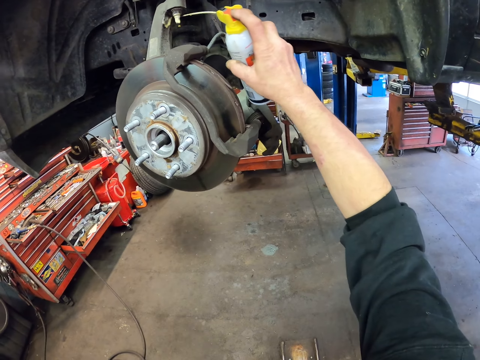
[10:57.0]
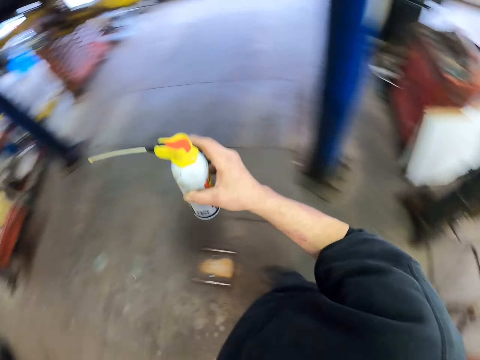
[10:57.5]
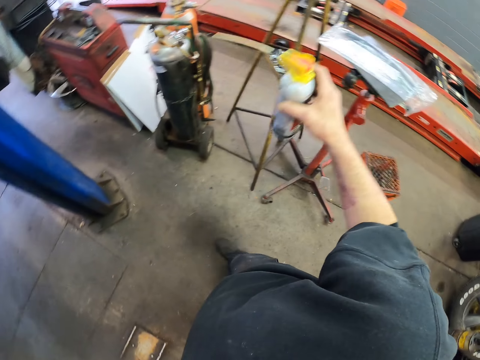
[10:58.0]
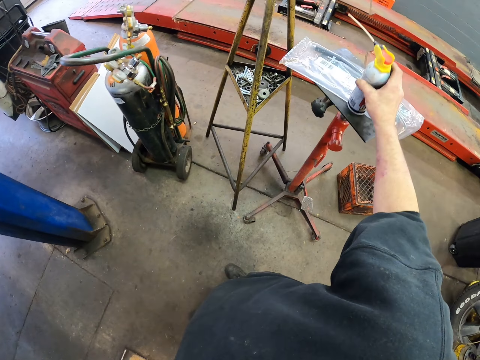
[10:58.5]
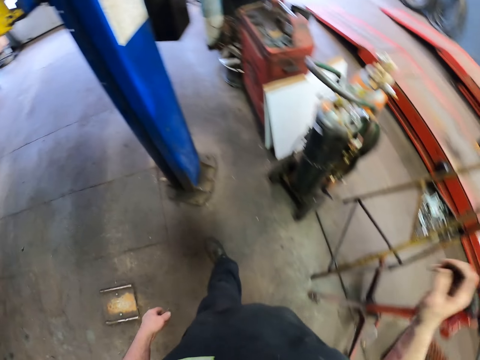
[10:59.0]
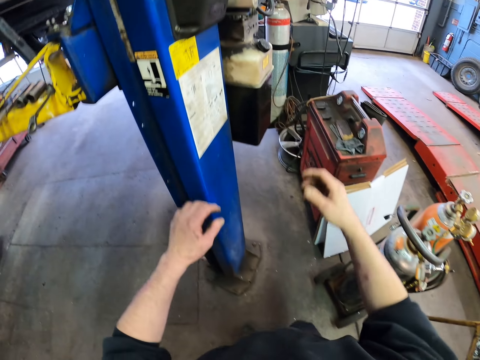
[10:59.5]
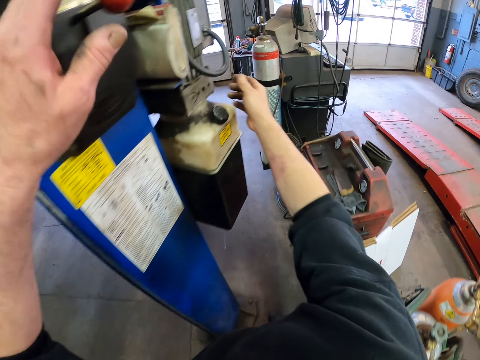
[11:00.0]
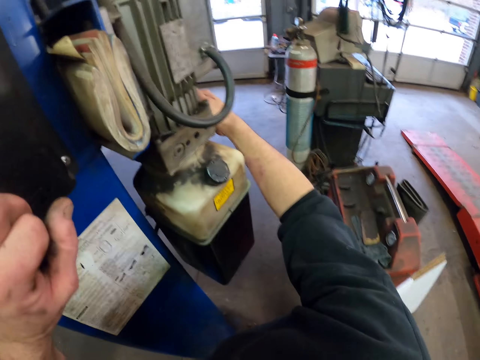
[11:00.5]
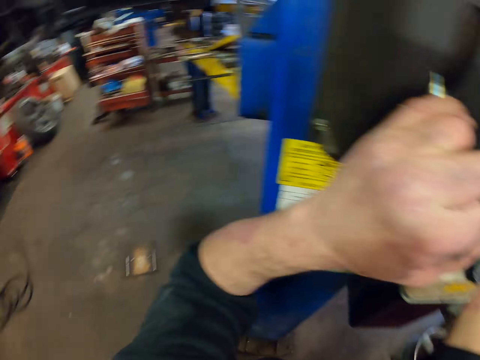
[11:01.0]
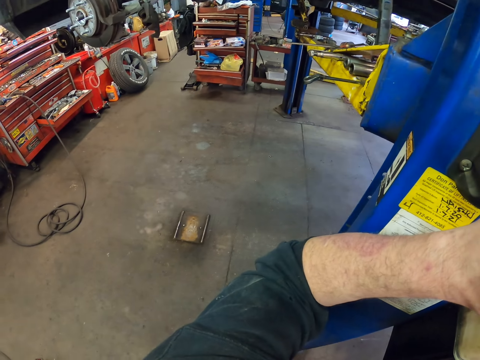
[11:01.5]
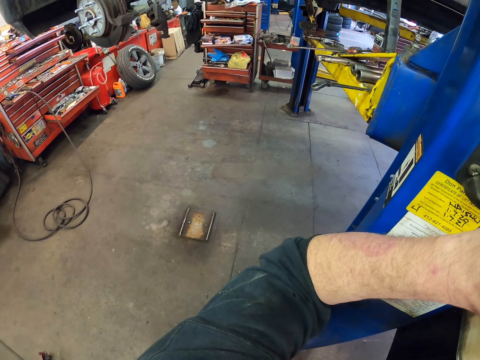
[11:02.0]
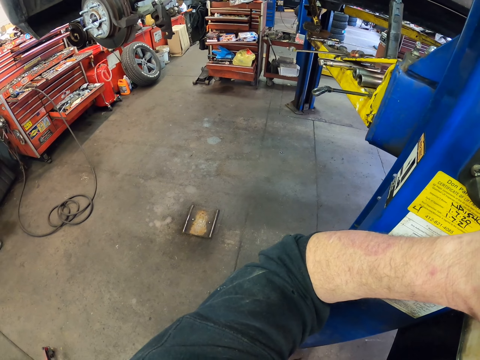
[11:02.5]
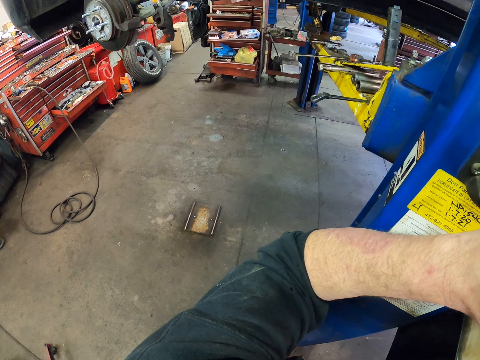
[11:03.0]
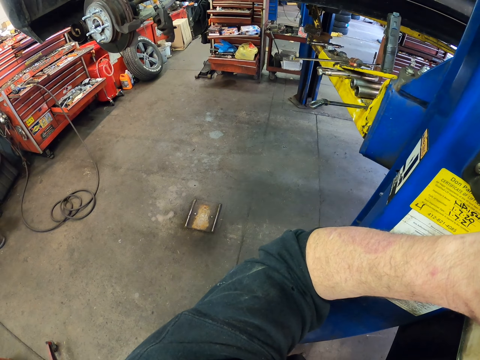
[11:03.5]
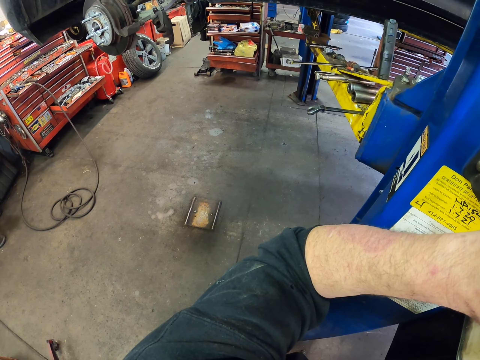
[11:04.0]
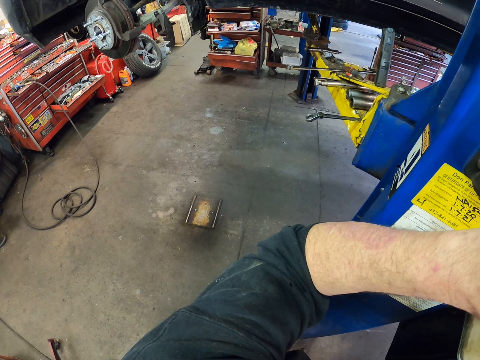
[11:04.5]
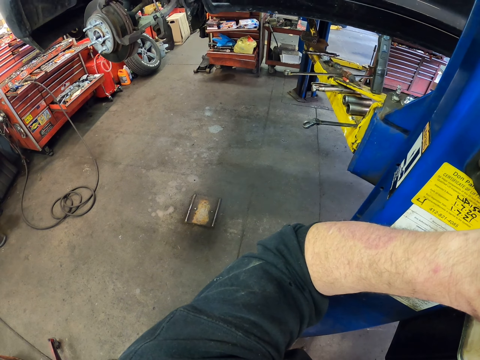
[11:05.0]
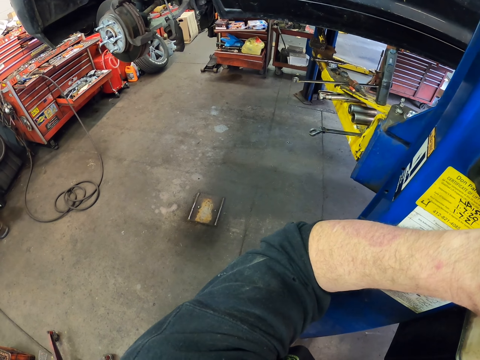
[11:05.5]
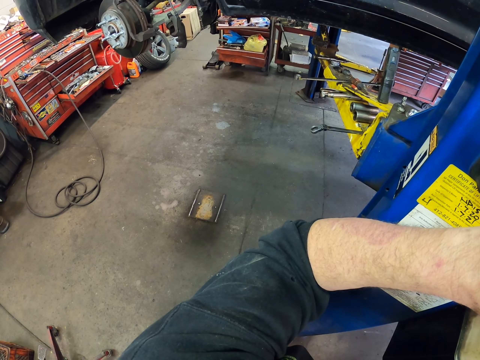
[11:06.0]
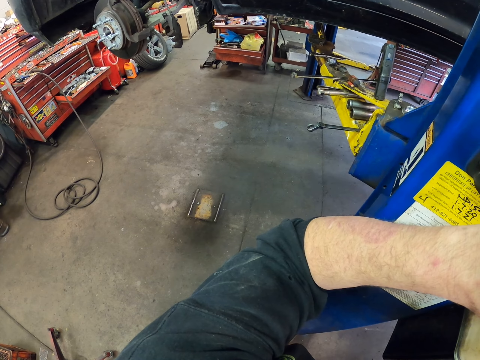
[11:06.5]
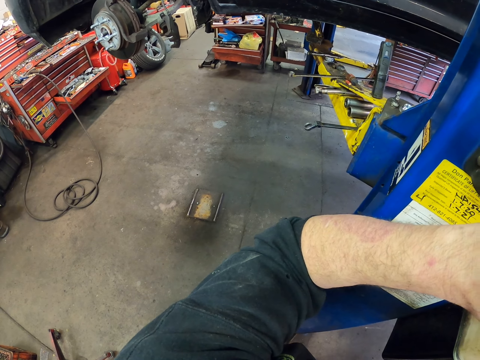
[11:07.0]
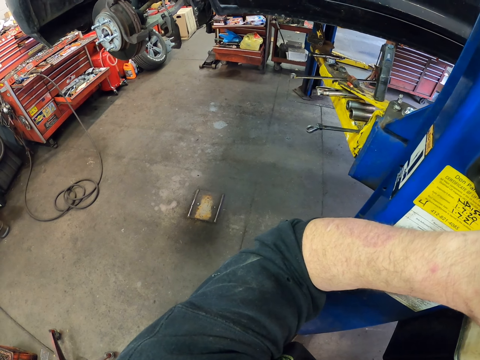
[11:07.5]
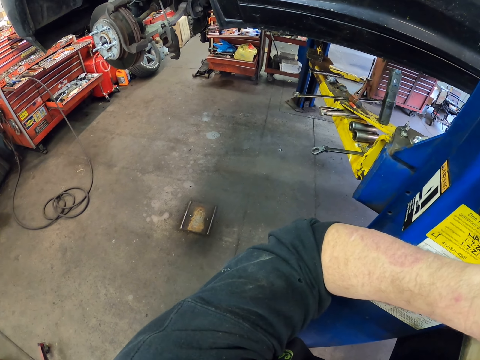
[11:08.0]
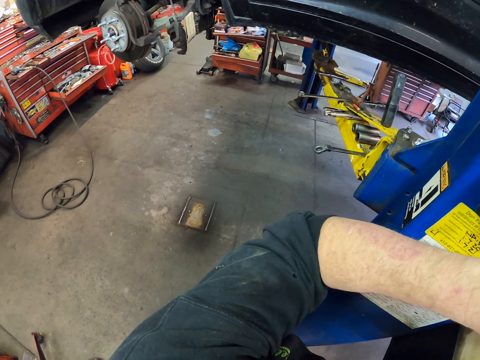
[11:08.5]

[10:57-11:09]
The camera wearer sprays something from the container on a screw bolt in the tyre area. They hold something. They drop the sprayer back on the stand. They step closer to the lifter. They drop the car on the lifter. They lower a stand in the garage.

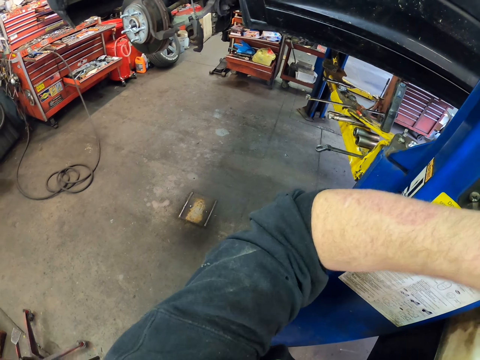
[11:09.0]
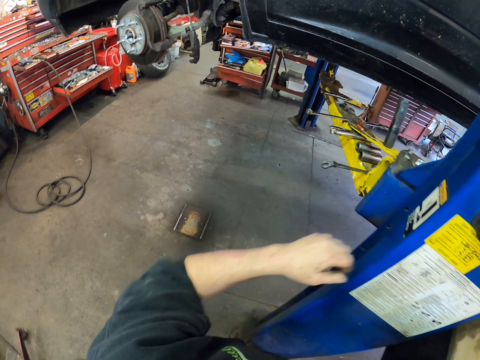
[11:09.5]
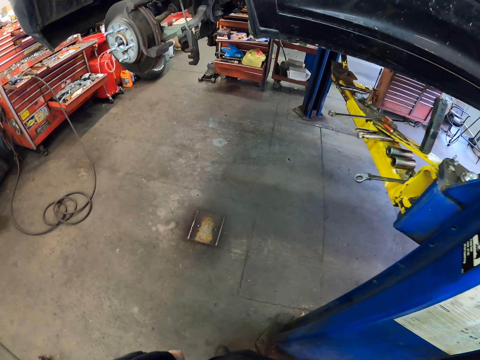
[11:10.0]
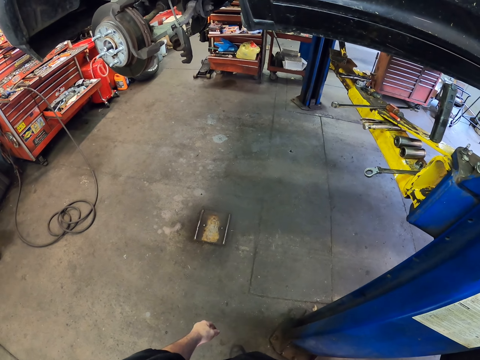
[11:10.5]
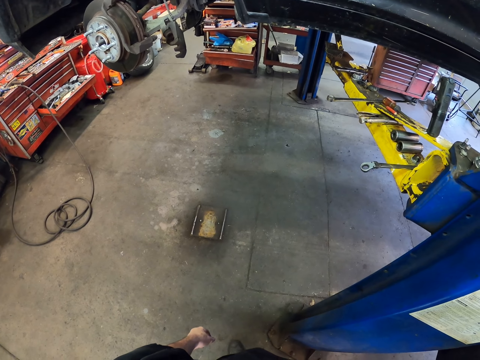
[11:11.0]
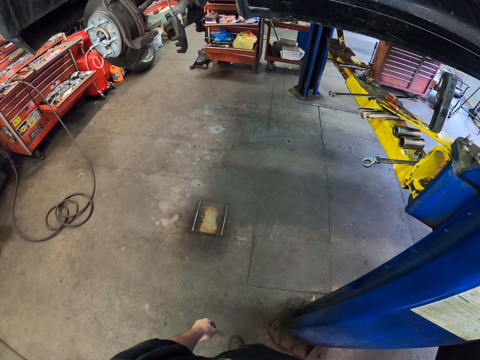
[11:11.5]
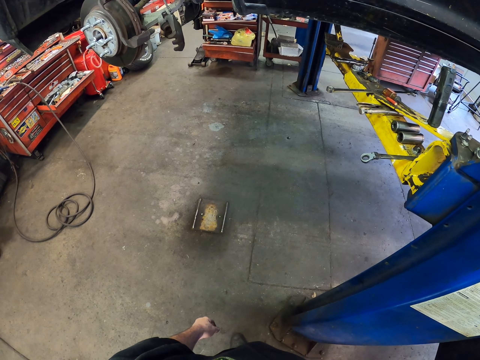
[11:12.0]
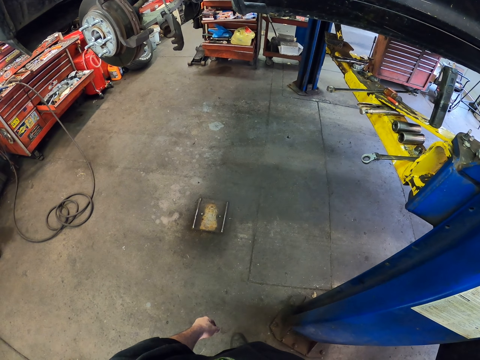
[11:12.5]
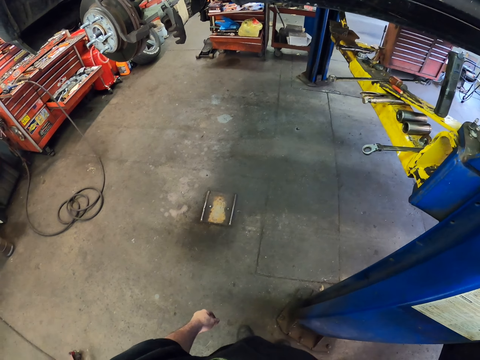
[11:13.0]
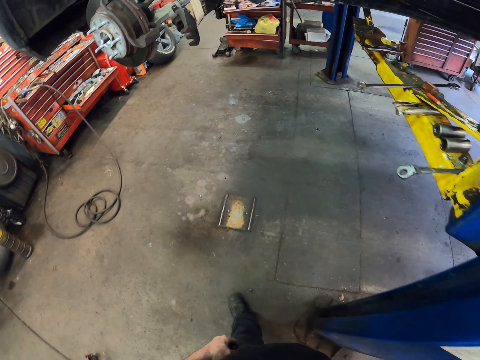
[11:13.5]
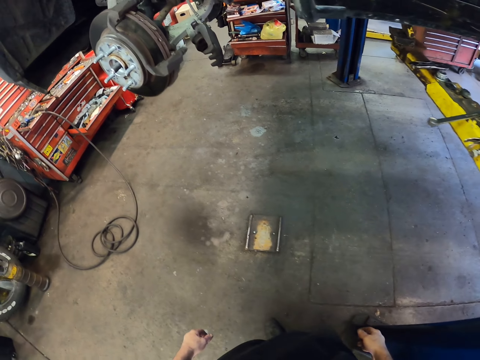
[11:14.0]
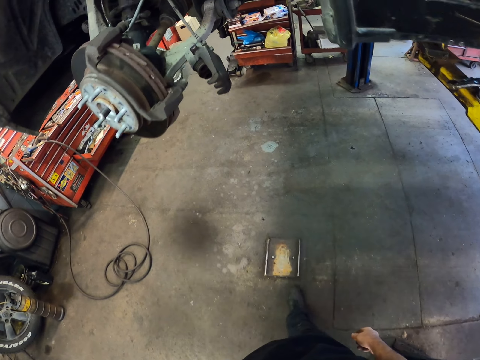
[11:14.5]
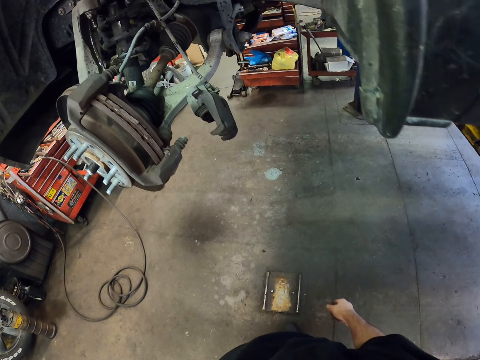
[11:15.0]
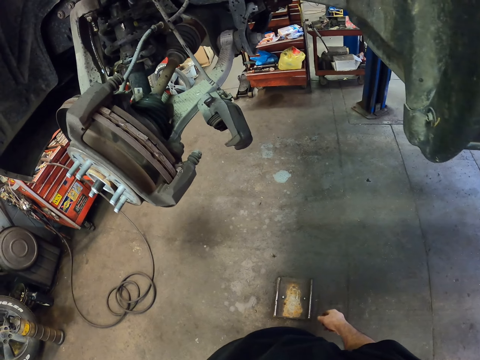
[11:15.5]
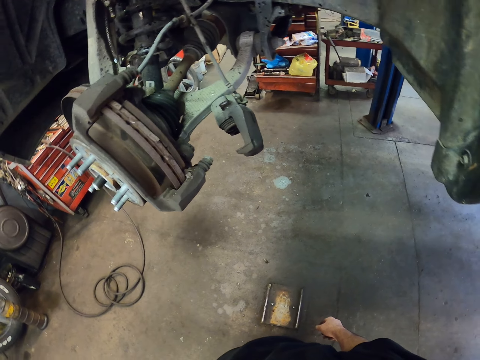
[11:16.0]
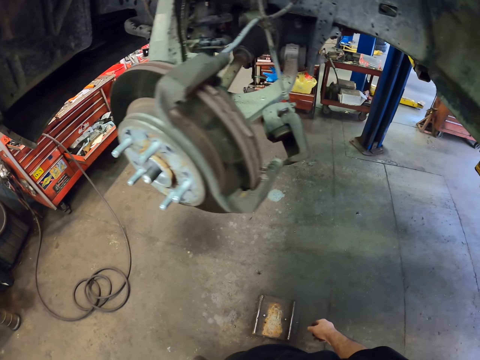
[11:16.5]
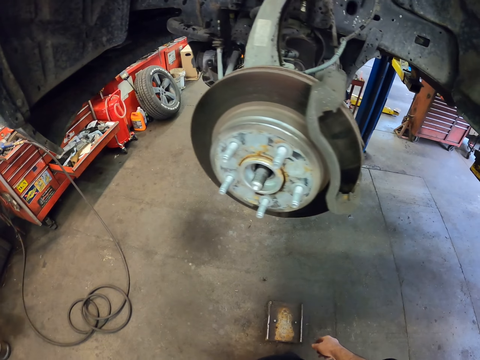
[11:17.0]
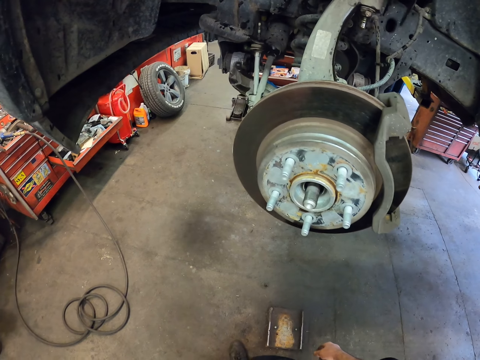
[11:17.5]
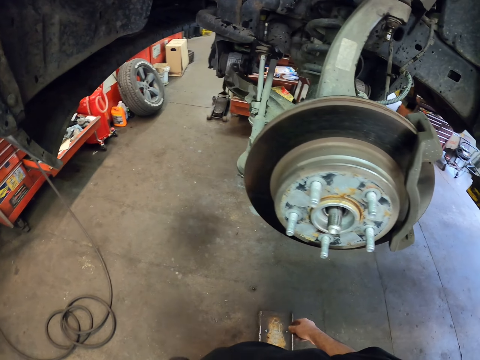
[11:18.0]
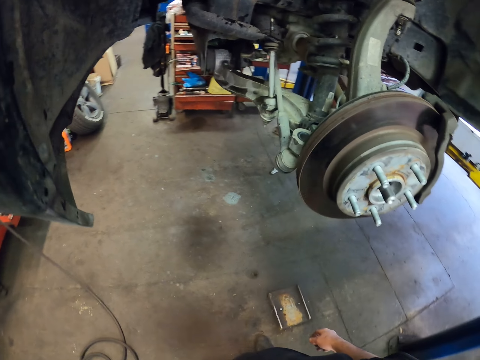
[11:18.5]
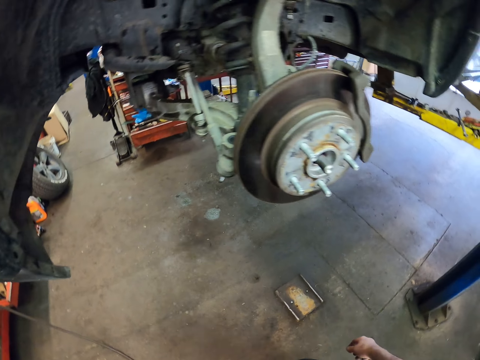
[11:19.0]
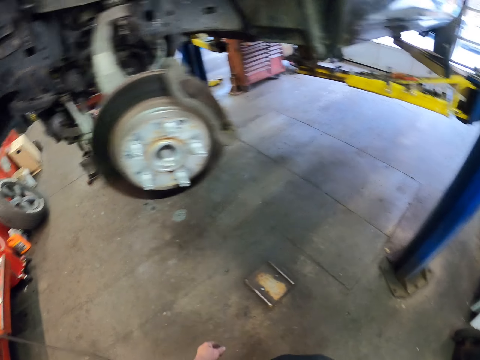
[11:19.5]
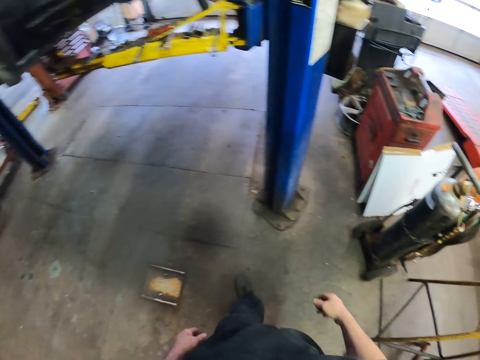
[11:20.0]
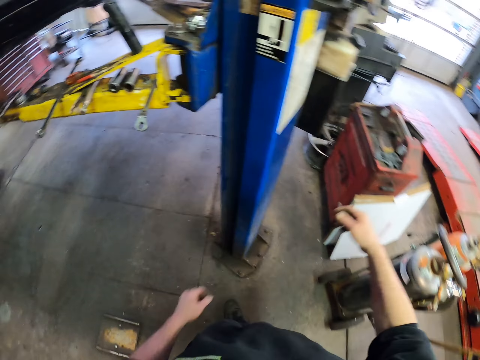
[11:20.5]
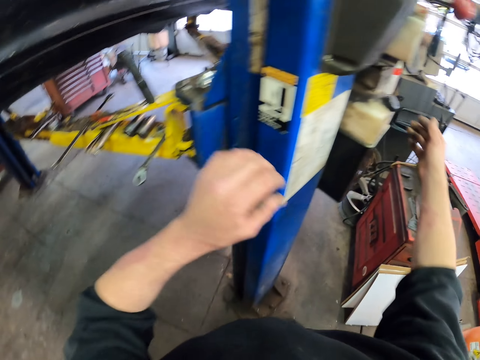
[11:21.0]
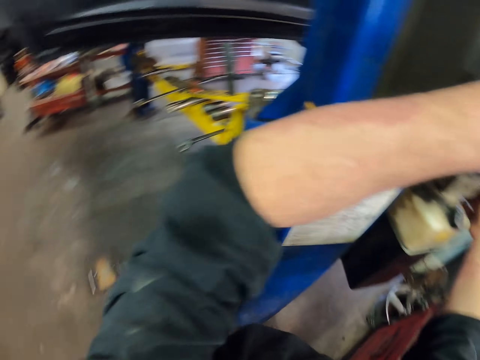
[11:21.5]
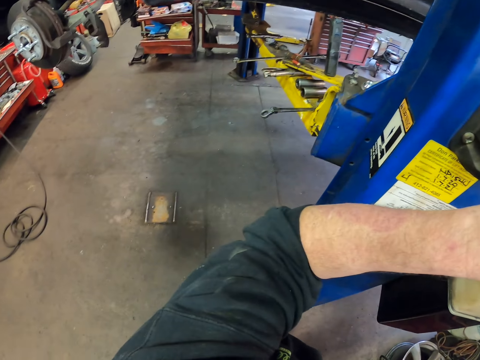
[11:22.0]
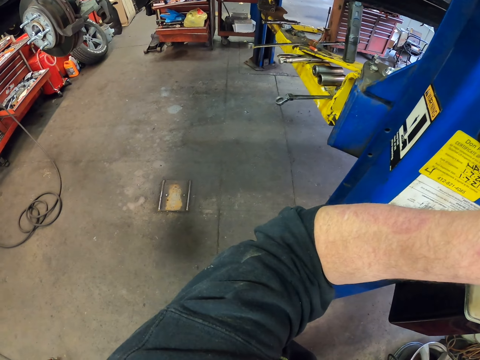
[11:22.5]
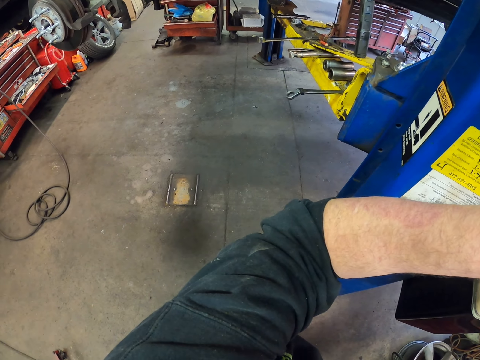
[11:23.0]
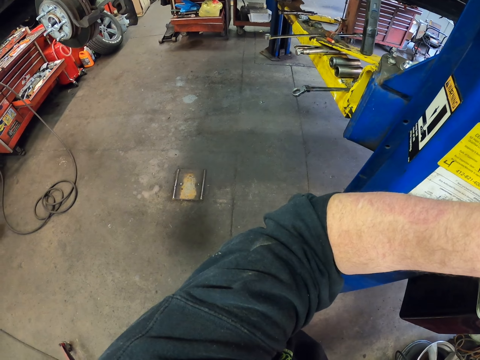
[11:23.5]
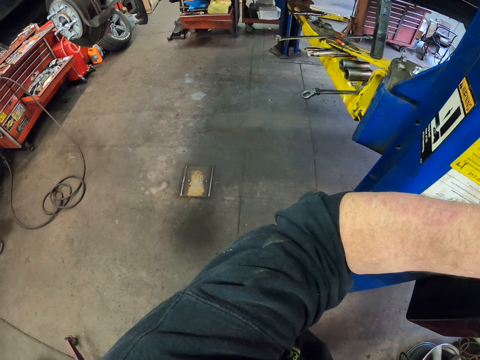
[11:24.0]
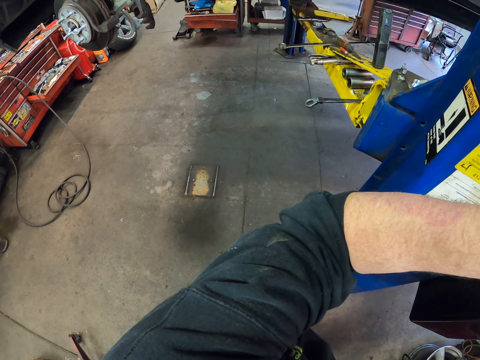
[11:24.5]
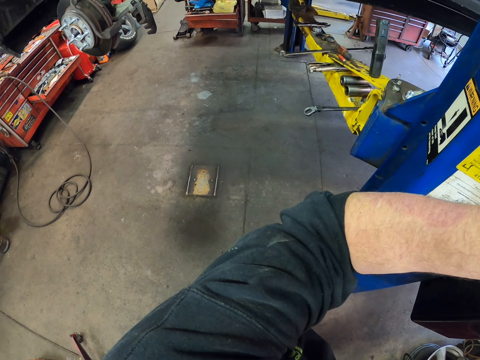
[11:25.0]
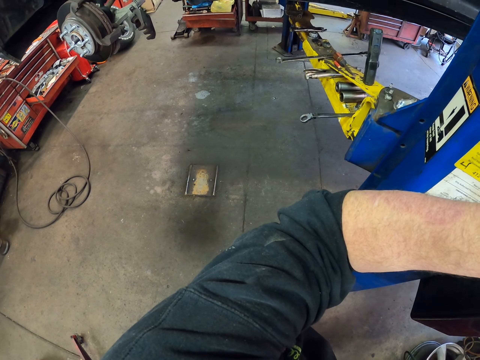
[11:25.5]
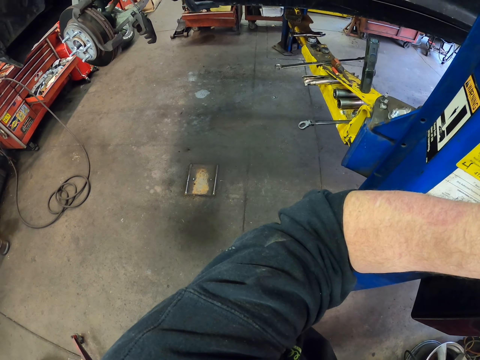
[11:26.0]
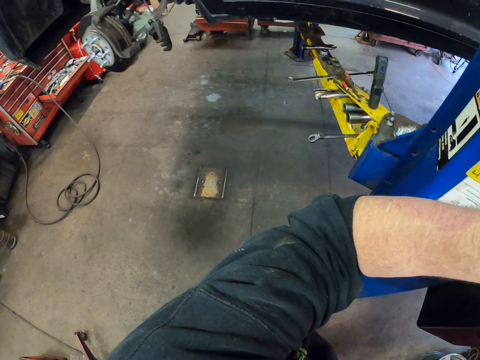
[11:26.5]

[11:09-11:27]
The camera wearer stares down the car. They step closer to the car. They stare at the car brake area closely. They step closer to the lifter. They touch something. They lower down the car on the lifter. They lower a vehicle stand.
